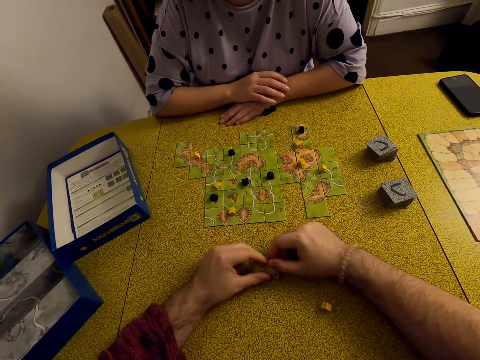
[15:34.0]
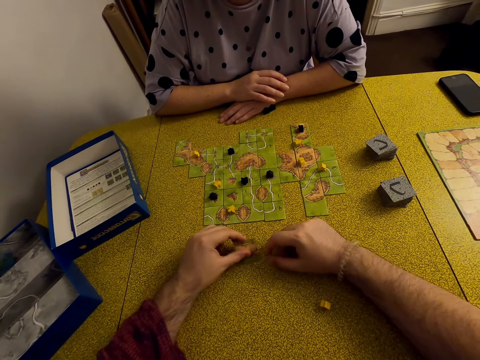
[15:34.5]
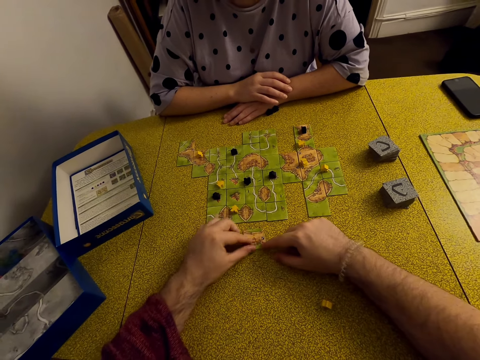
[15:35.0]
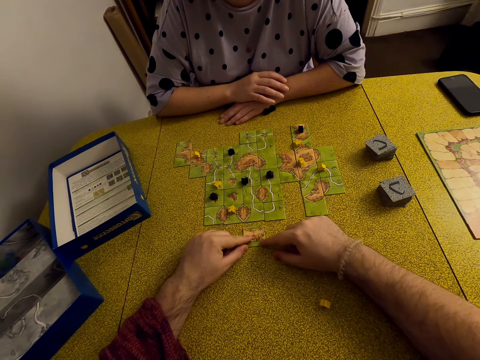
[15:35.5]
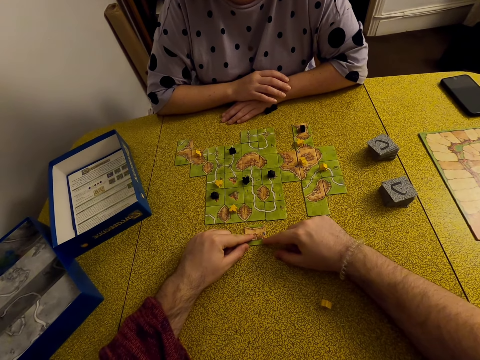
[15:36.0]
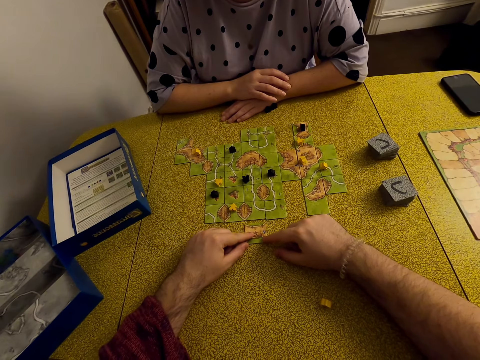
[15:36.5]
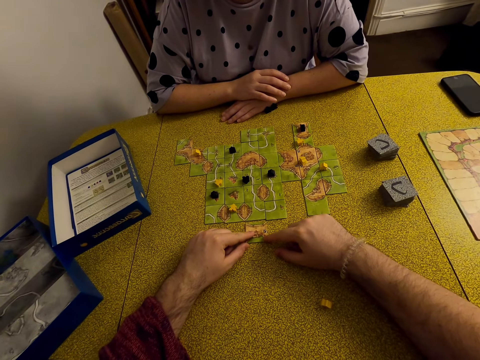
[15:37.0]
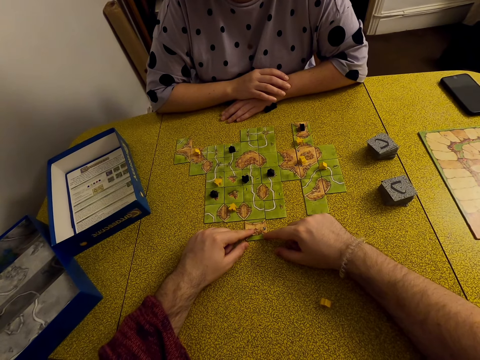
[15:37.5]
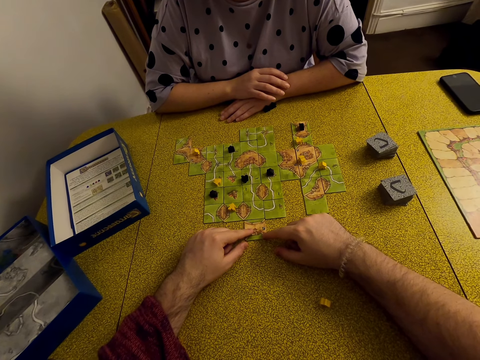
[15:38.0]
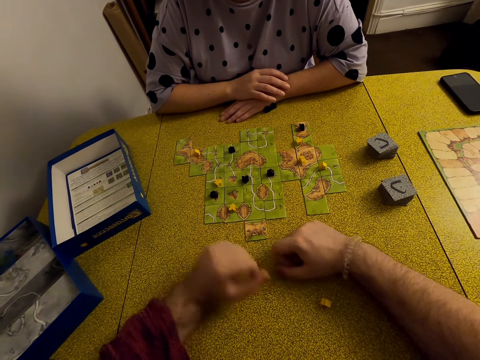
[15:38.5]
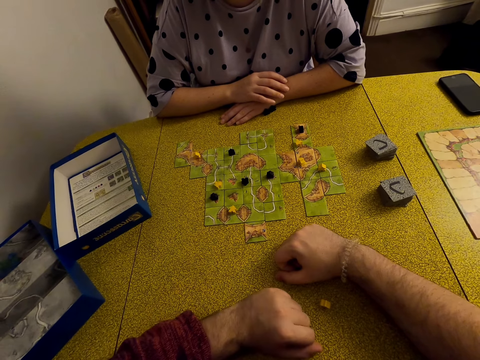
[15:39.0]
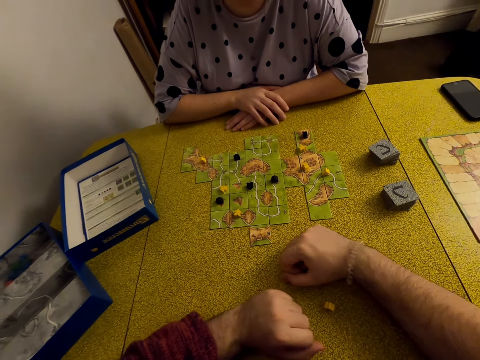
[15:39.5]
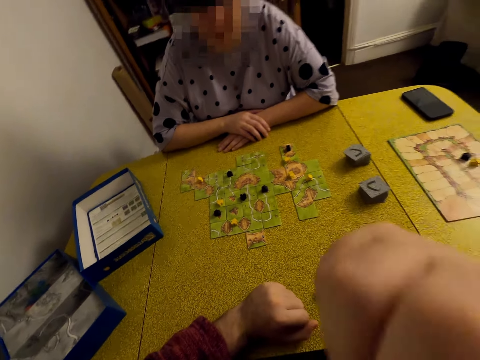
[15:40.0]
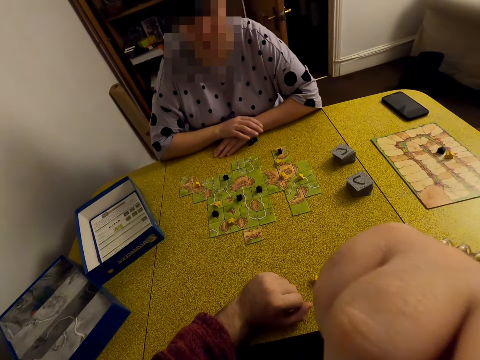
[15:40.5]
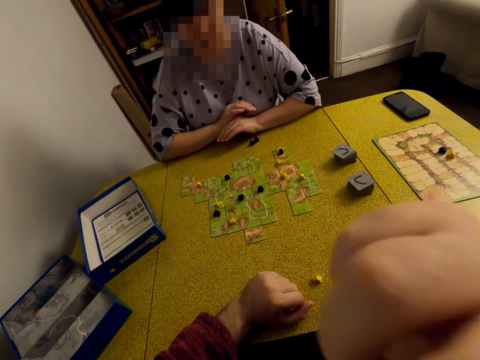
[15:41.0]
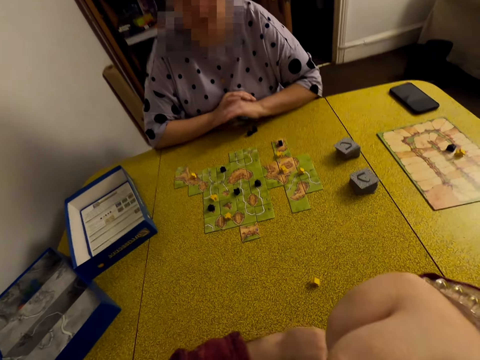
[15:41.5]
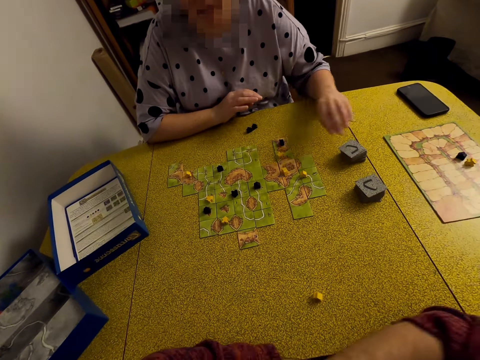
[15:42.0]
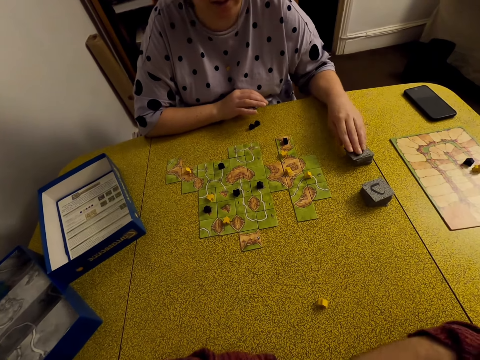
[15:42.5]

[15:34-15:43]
The camera wearer plays the Carcassonne game. They put the card on the table. They touch the face. They move the hand.

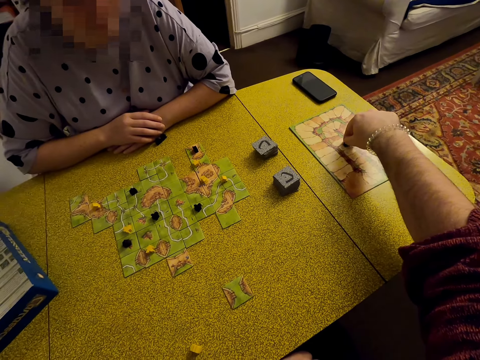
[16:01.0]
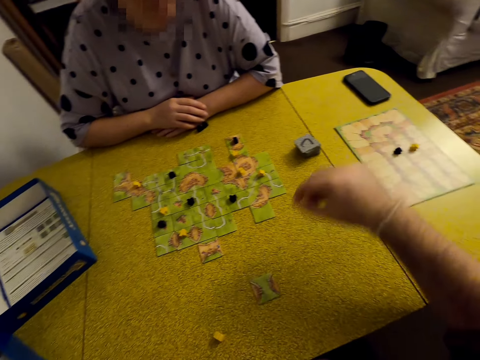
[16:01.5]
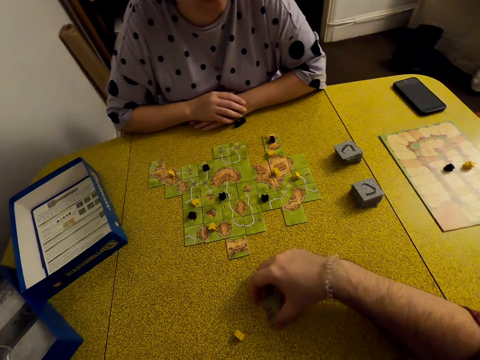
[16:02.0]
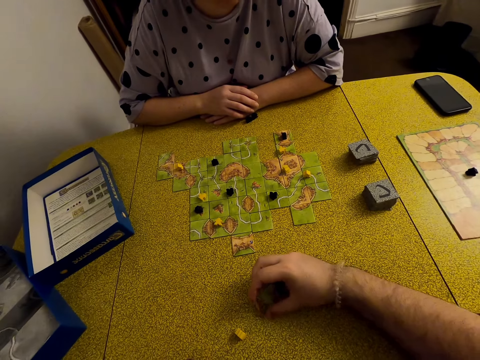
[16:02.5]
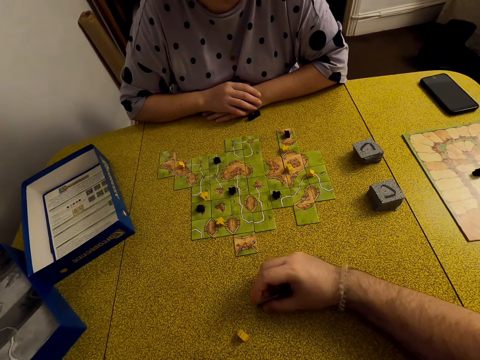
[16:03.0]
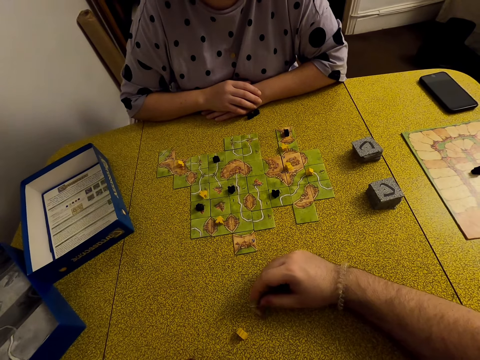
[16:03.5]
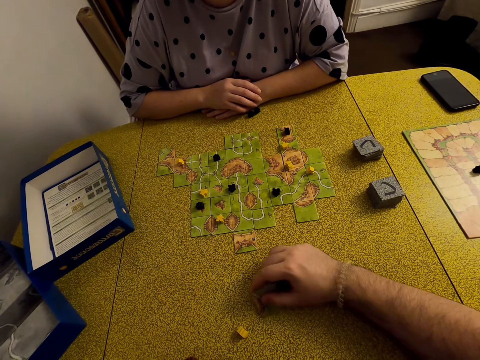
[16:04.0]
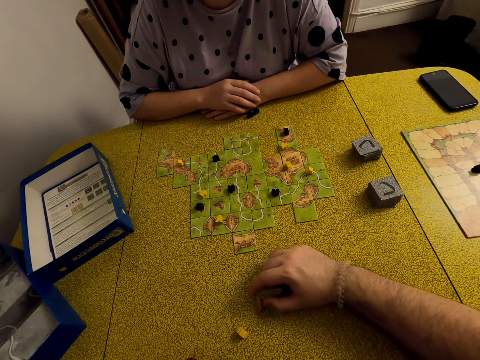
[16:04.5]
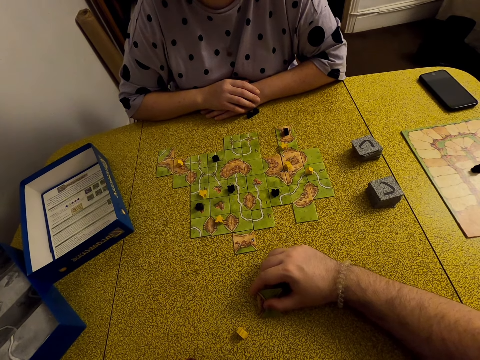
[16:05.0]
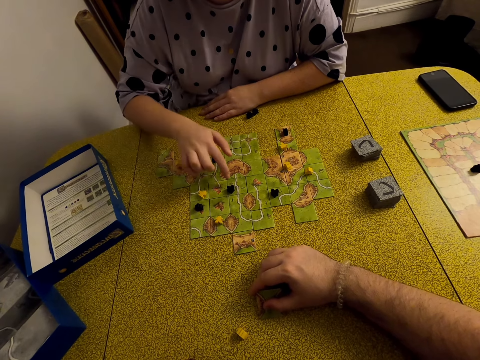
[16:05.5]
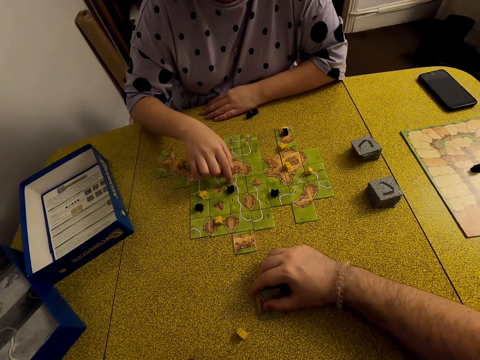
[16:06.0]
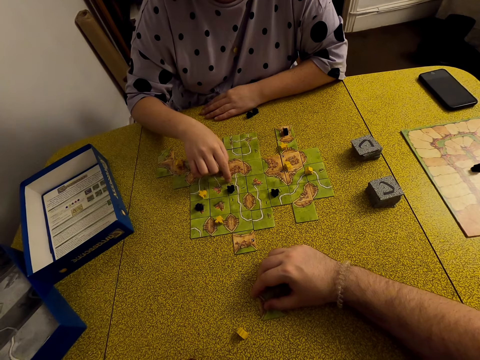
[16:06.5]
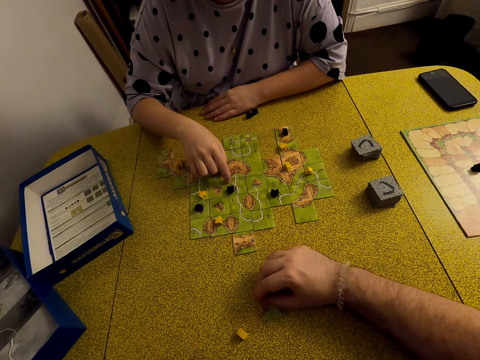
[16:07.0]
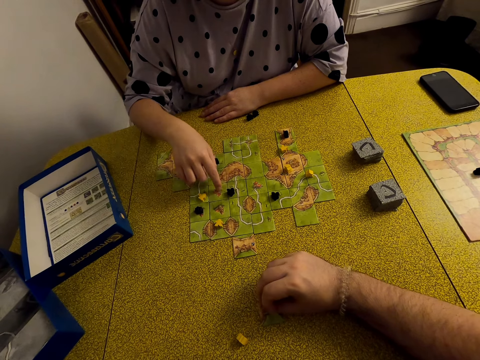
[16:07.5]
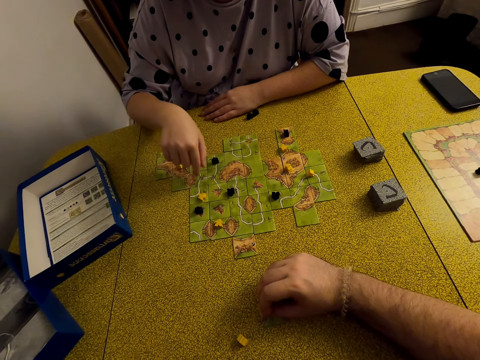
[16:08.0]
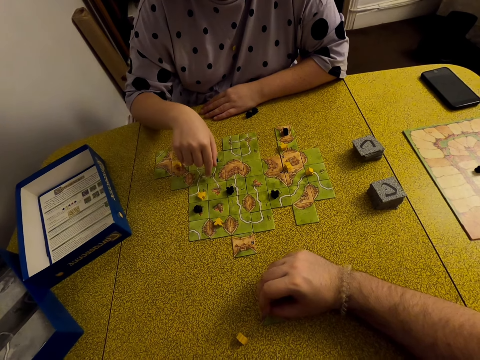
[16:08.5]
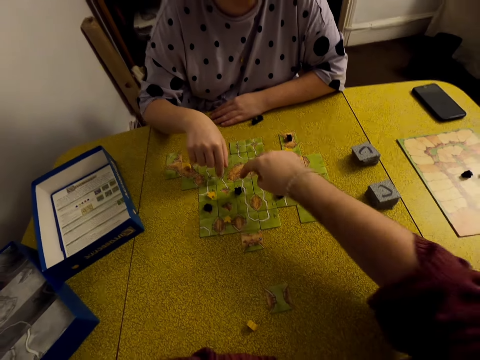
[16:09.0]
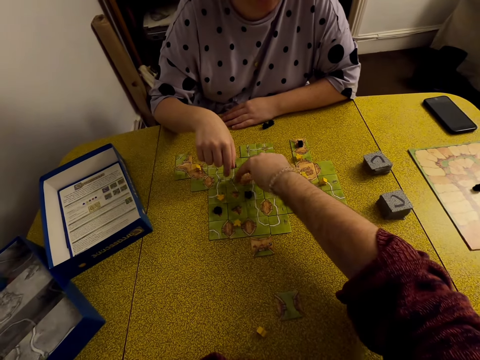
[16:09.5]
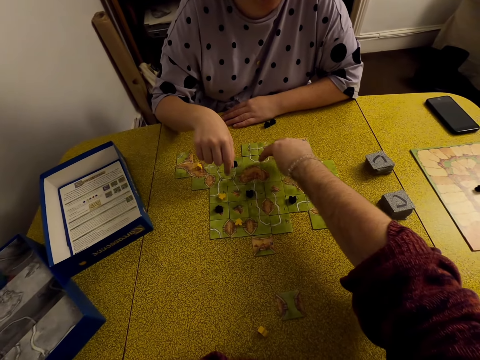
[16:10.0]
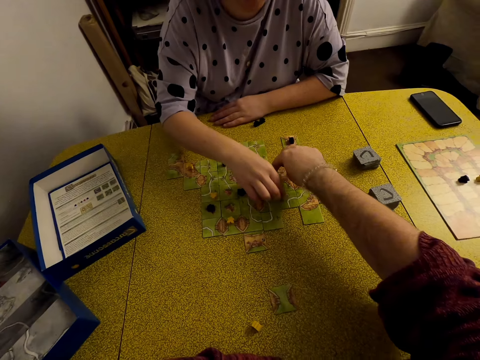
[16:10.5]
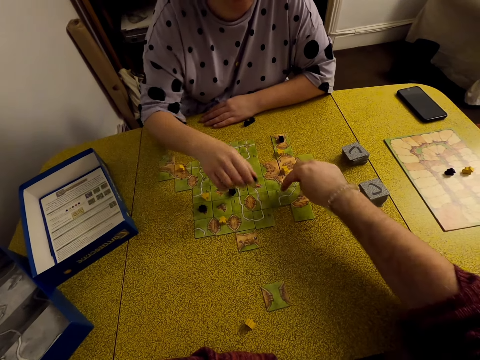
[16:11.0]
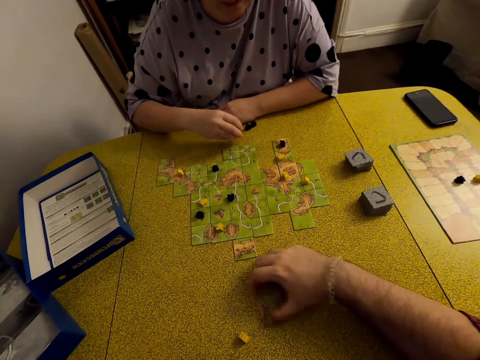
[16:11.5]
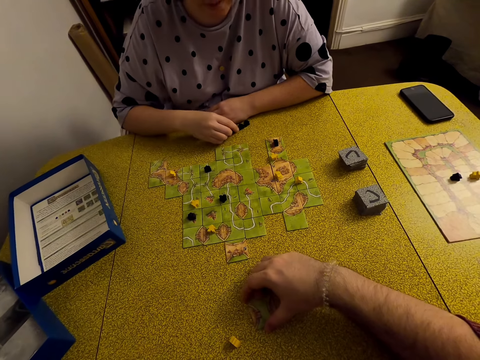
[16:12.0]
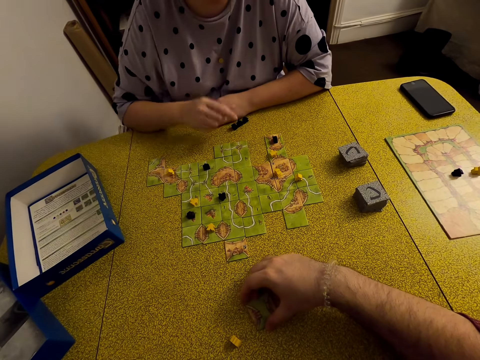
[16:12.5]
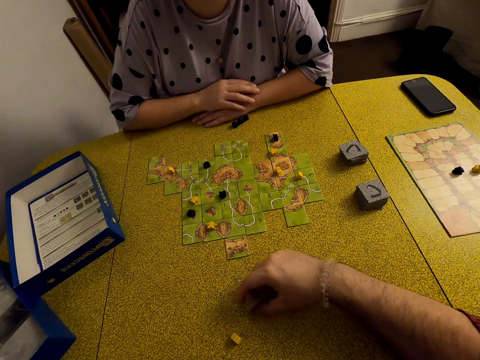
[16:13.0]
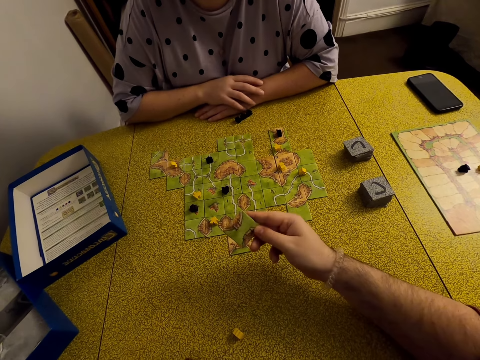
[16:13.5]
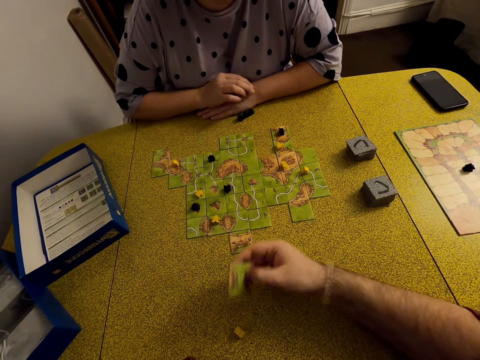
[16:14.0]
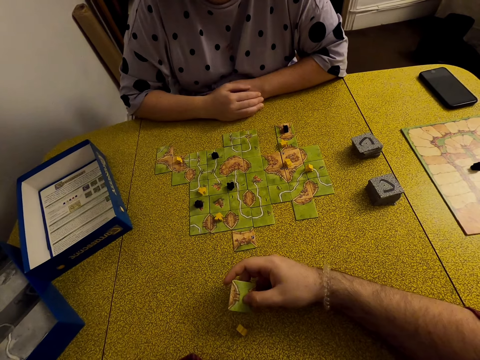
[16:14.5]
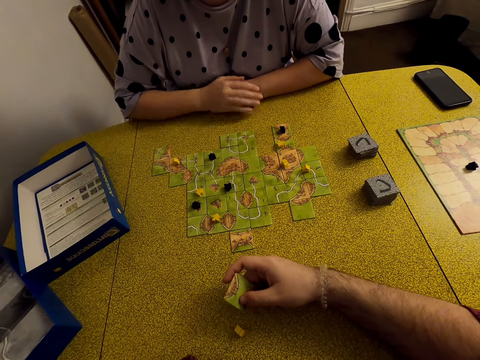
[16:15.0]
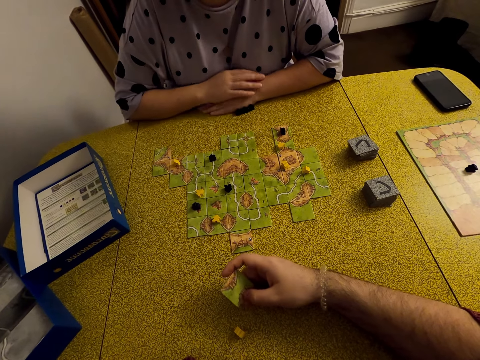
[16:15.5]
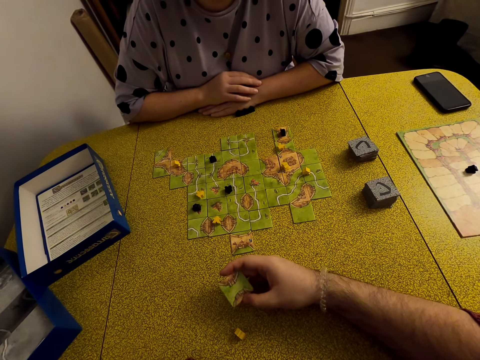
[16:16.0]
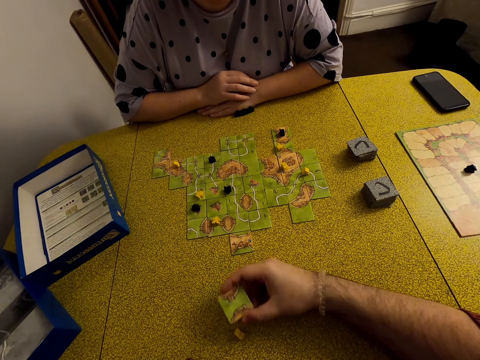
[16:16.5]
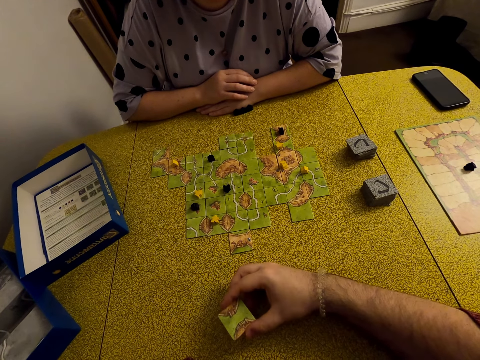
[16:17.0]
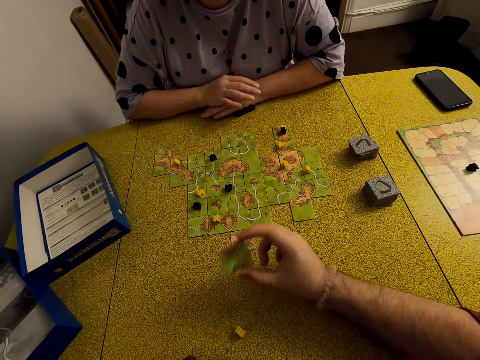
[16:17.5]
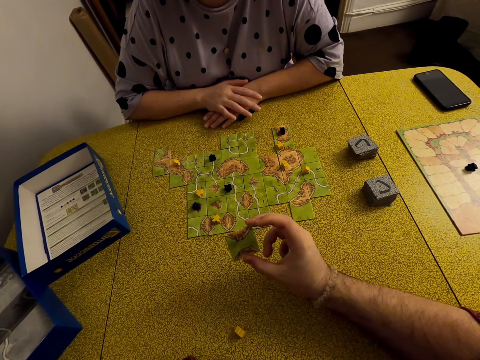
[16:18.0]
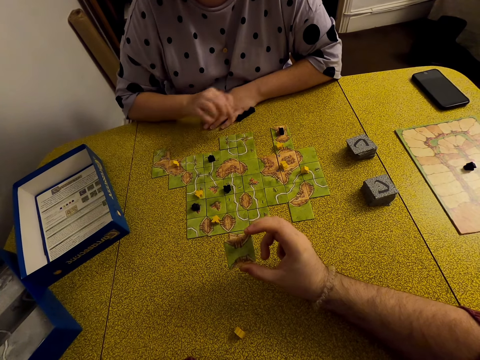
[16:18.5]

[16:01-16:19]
The camera wearer holds a meeple. They pick the card. They play the Carcassonne game. A woman moves the hand. The camera wearer interacts with the woman. They move the hand. They hold the meeple.
